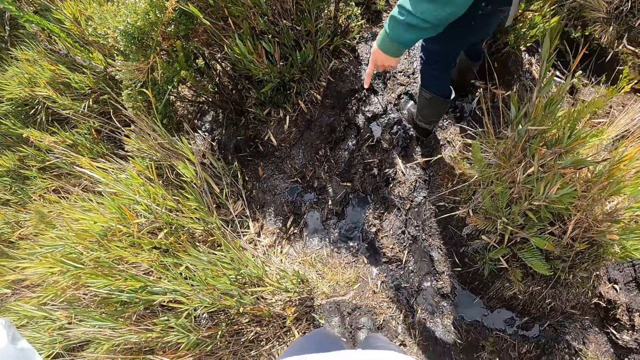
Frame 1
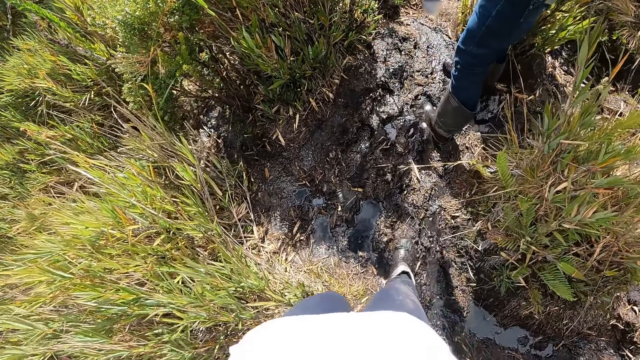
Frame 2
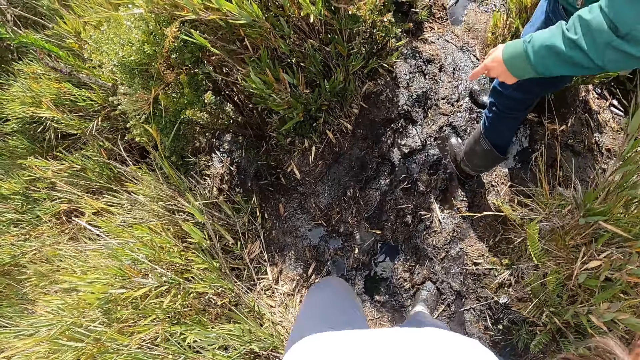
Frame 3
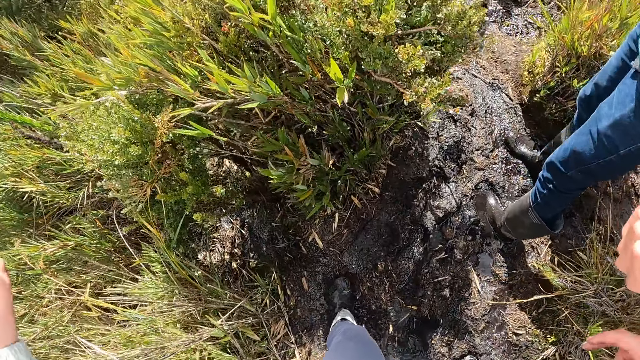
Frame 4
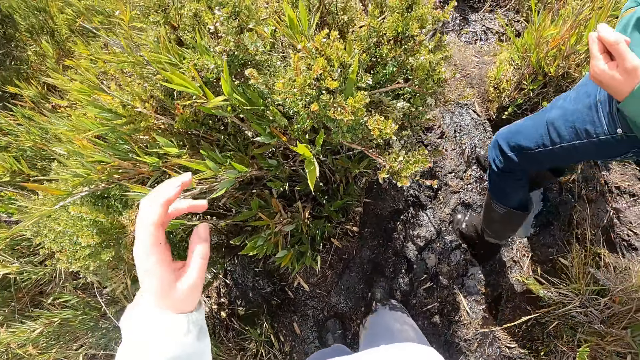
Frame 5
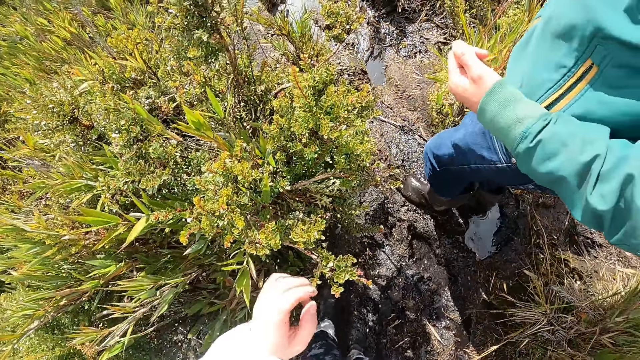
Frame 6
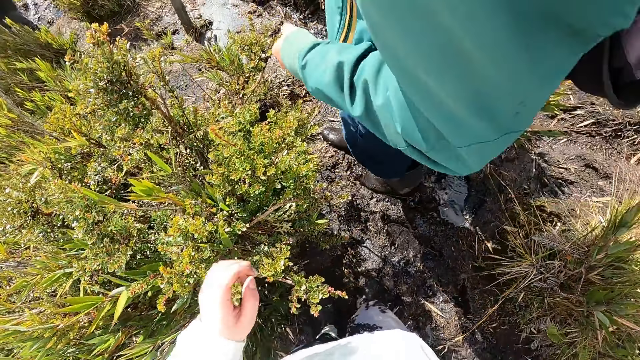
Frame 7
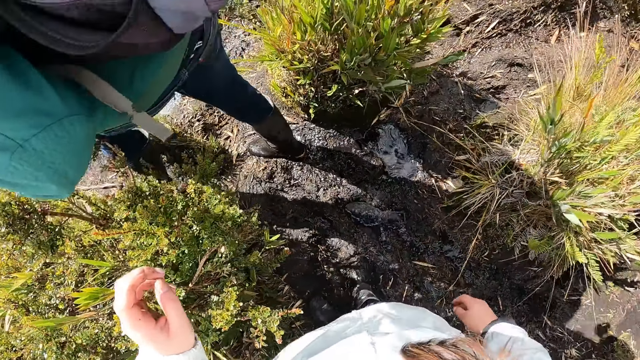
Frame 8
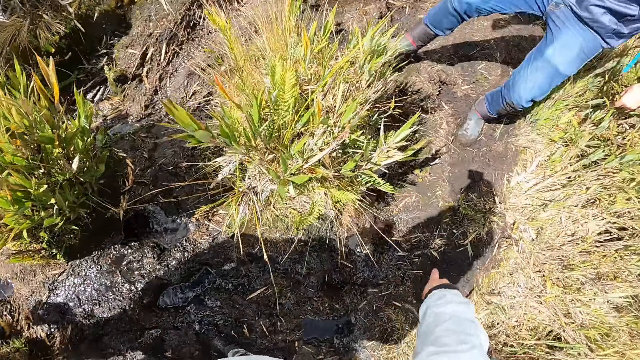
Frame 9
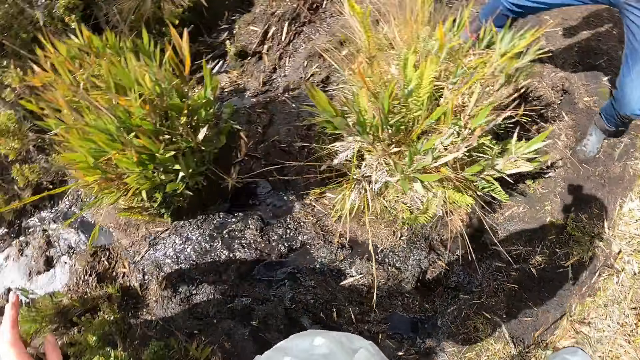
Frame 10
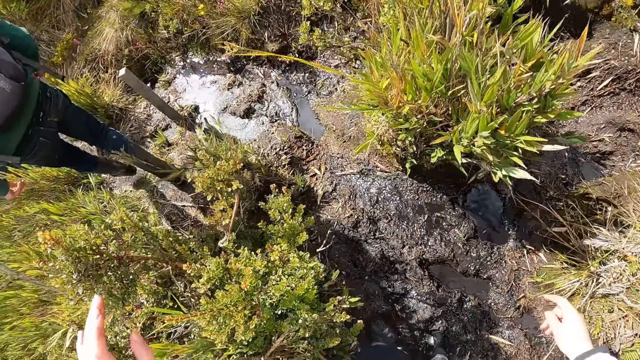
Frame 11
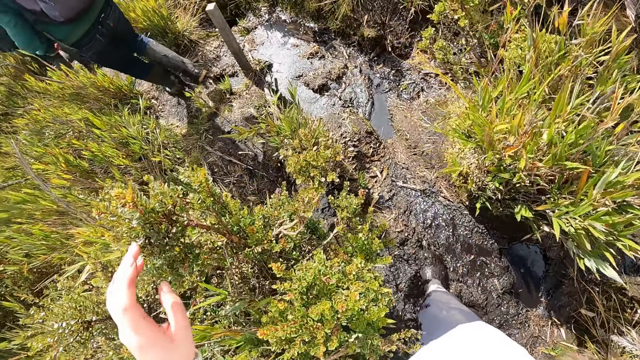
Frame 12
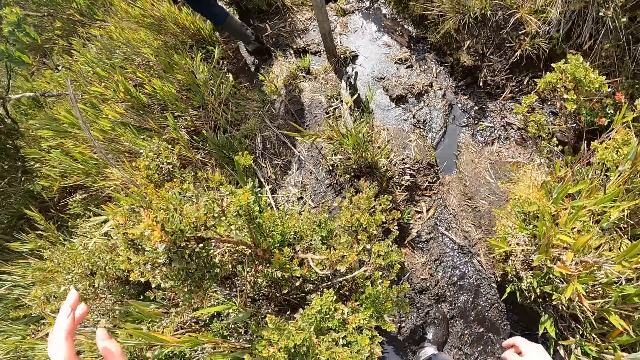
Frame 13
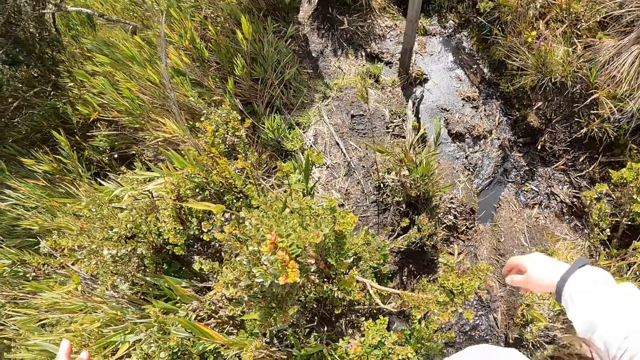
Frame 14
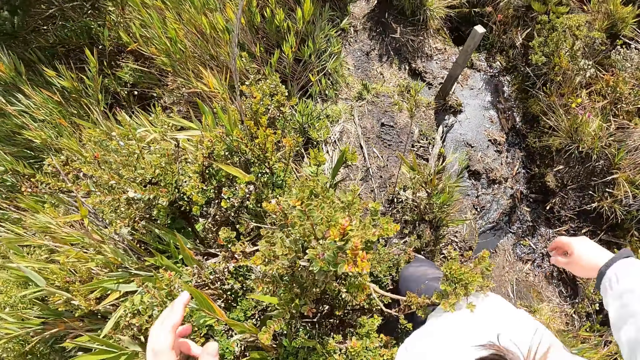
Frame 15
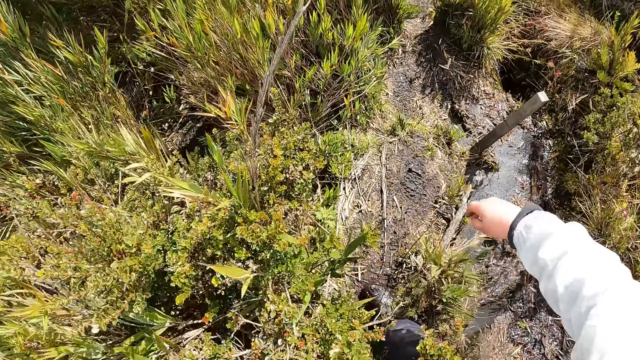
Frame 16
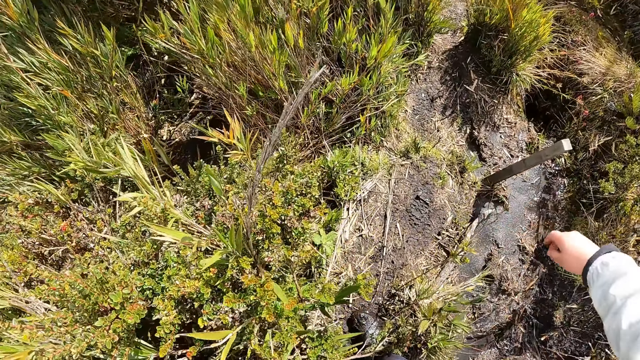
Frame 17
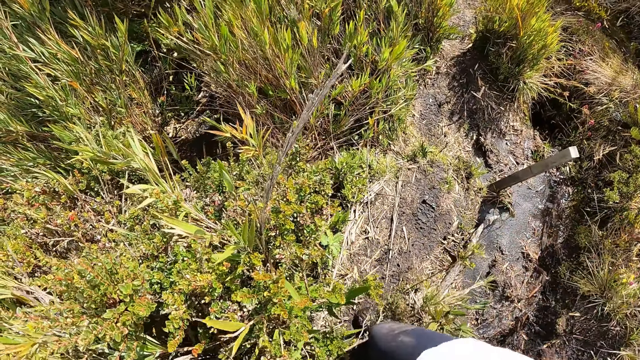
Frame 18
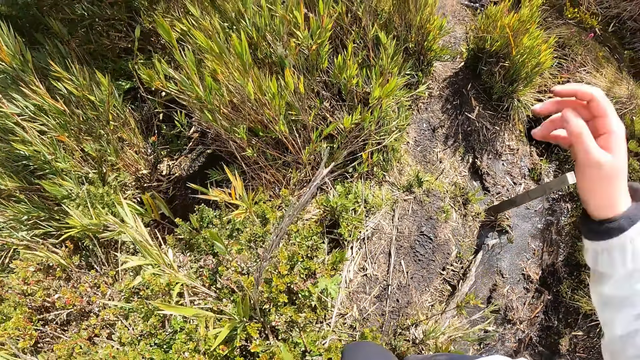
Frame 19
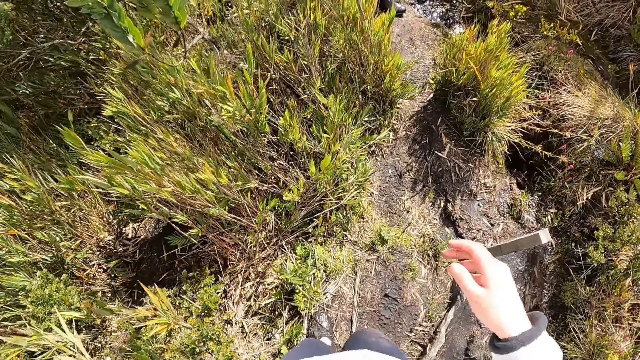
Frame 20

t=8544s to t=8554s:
The camera wearer walks down the slope. They interact with the man.

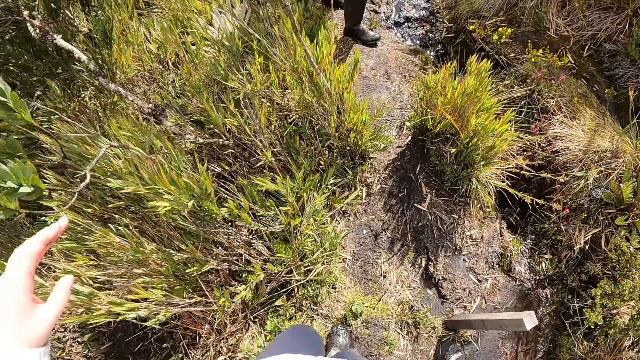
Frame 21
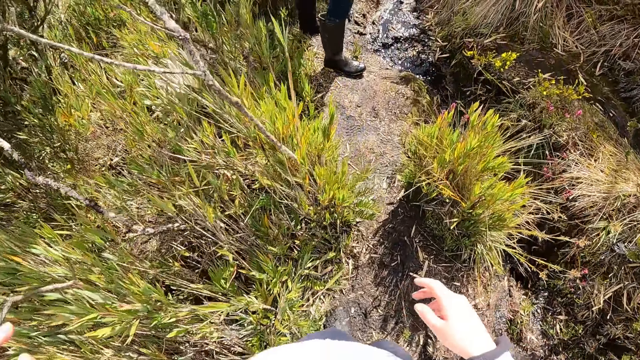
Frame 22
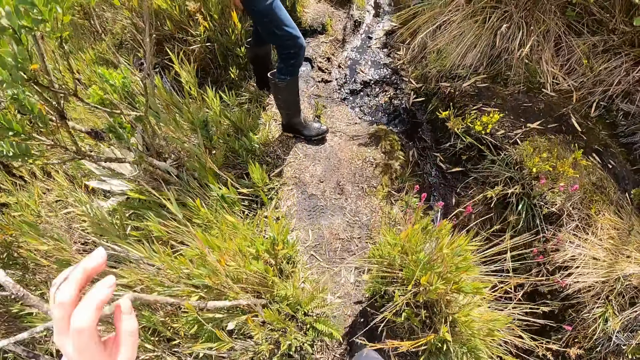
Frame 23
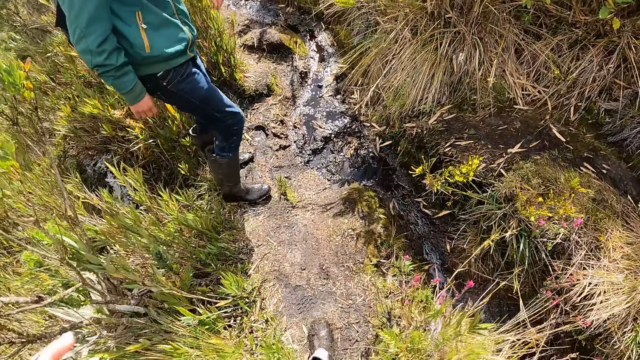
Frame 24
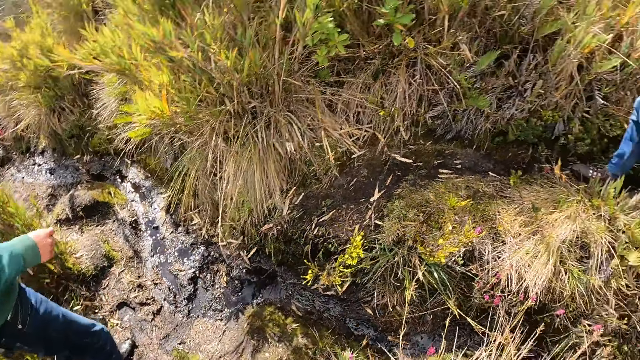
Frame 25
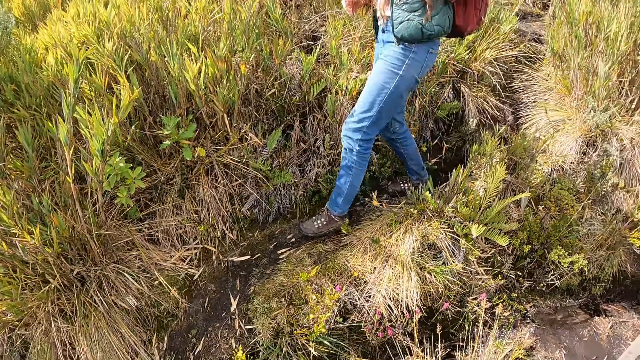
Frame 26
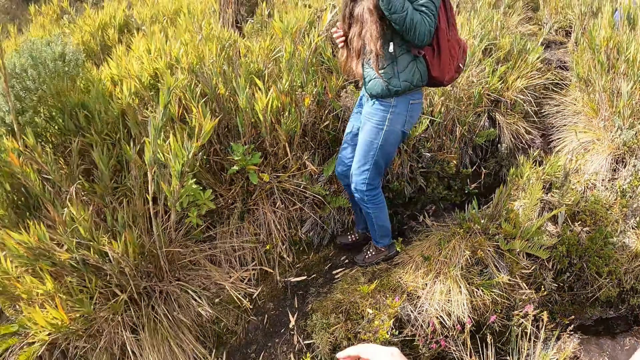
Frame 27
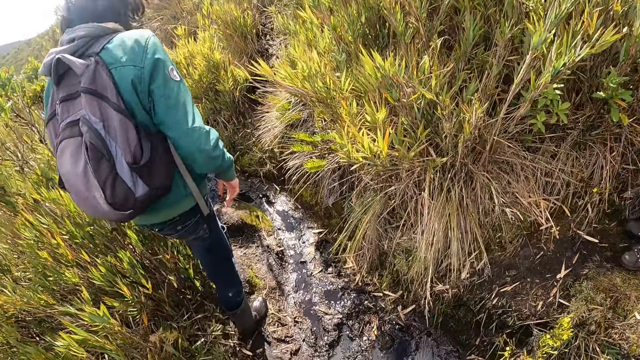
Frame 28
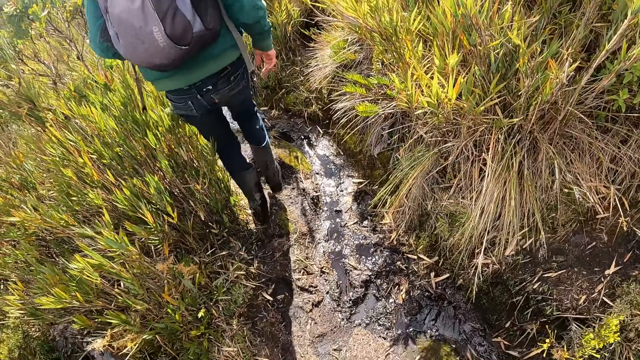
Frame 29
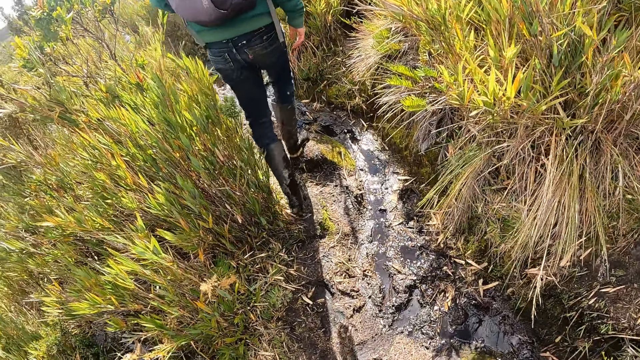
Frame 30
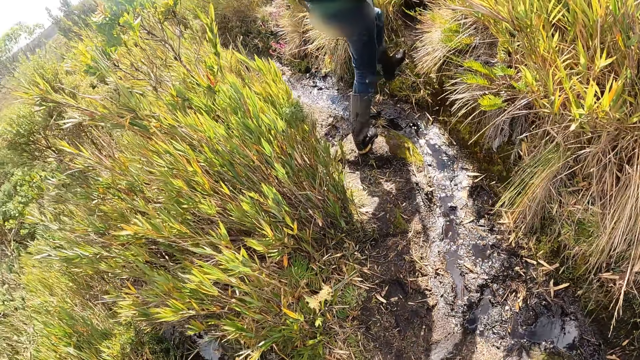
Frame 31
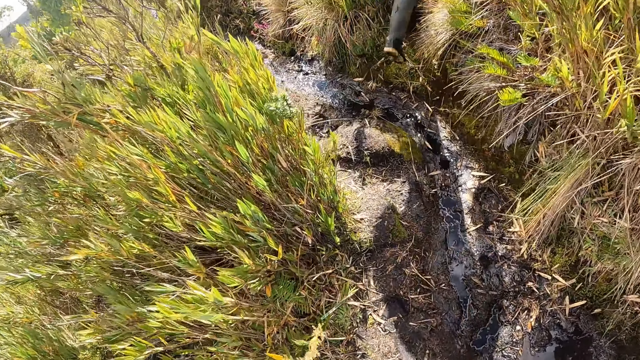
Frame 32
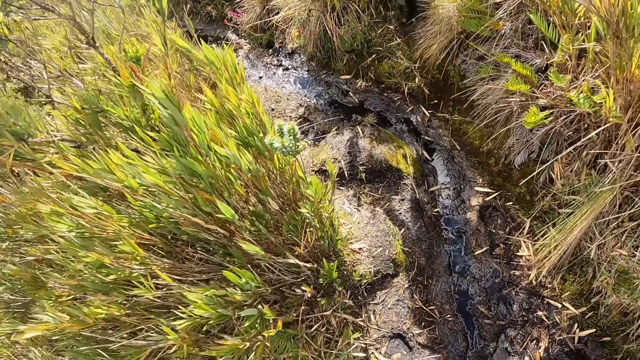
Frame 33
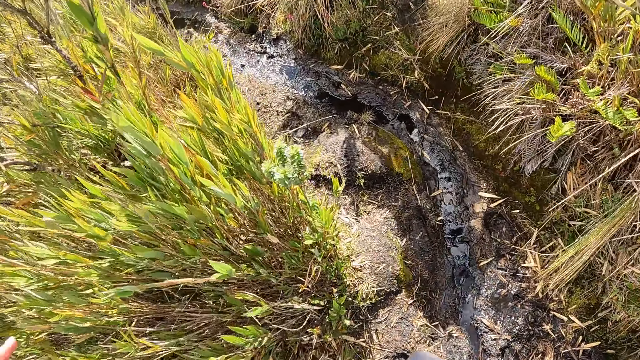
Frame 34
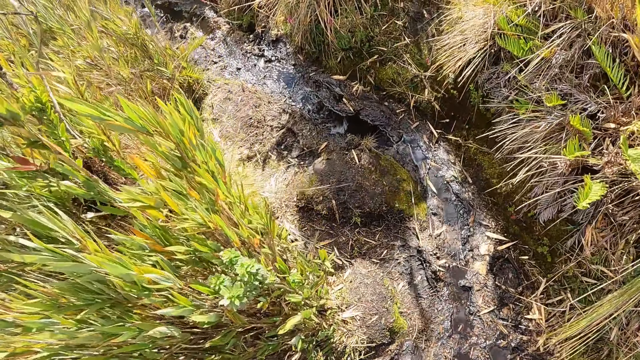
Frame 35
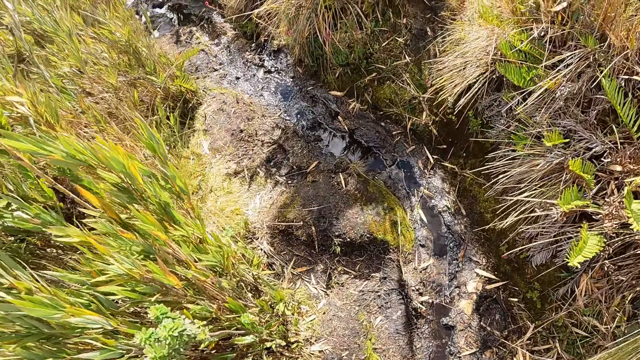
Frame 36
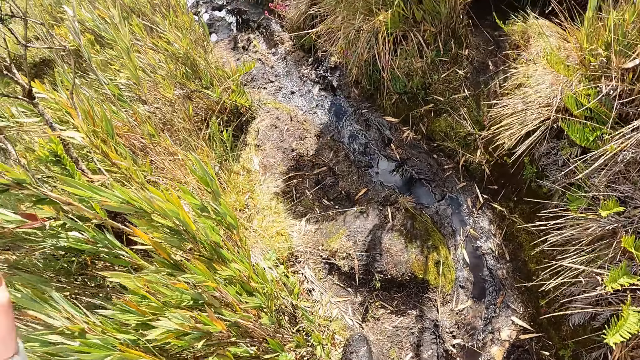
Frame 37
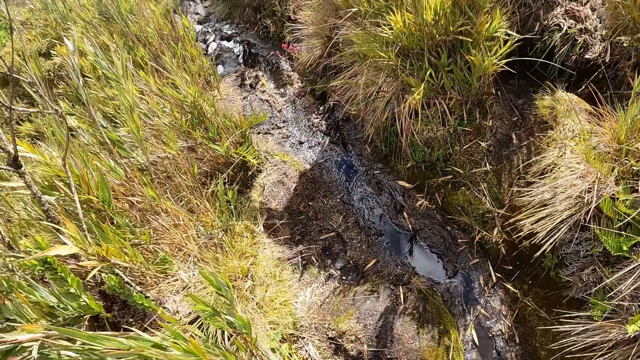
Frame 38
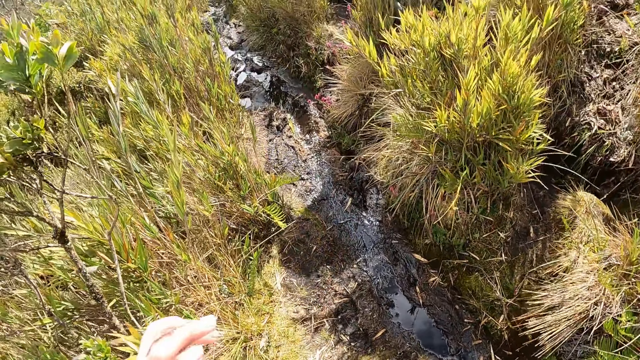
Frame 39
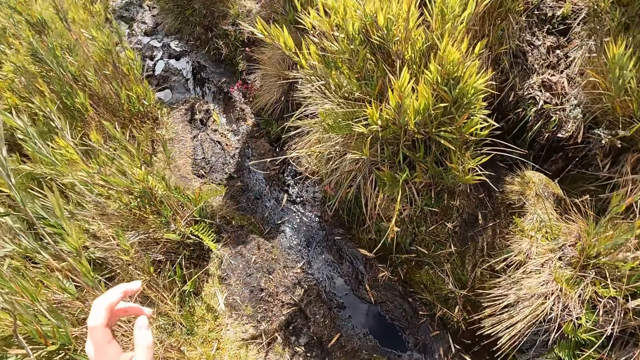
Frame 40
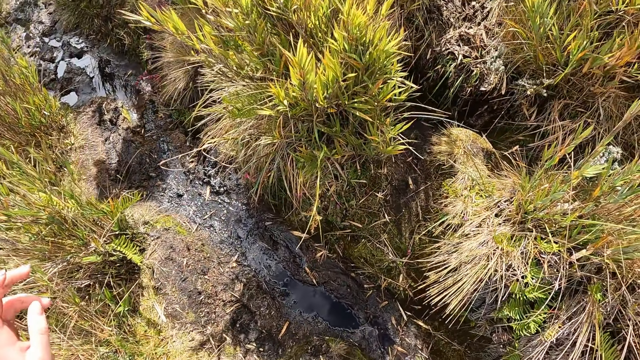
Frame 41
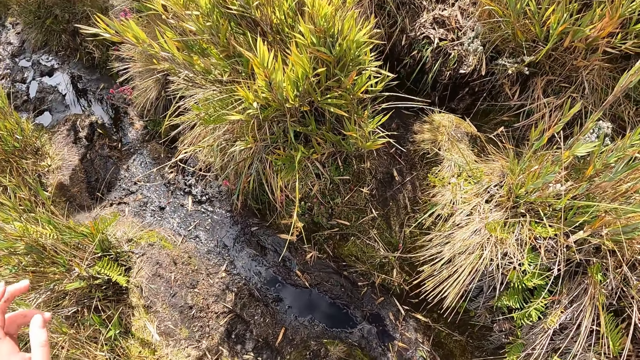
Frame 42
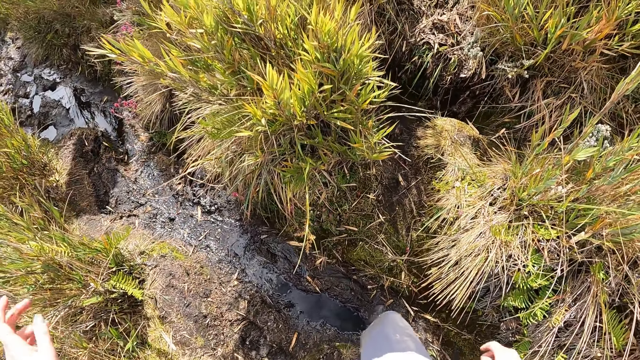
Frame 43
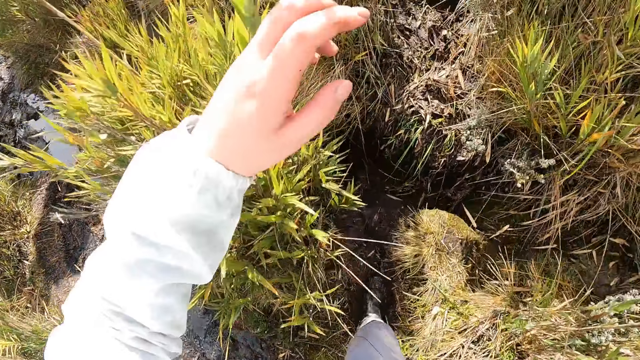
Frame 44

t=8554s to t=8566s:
The camera wearer interacts with the woman. The man walks down a steep hill.
